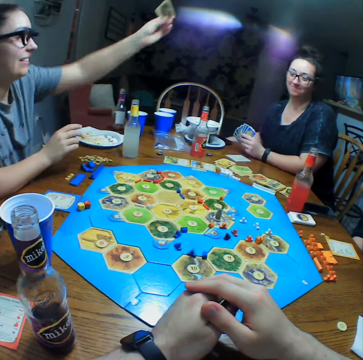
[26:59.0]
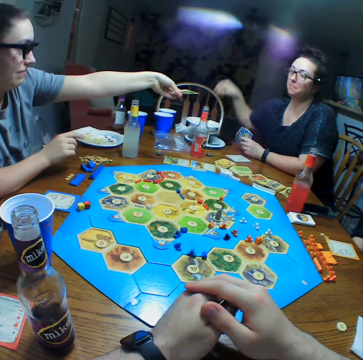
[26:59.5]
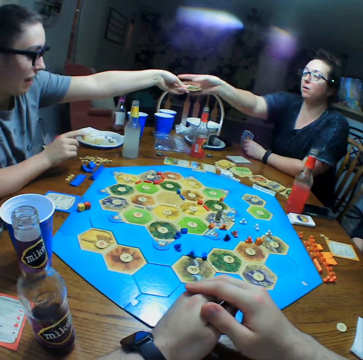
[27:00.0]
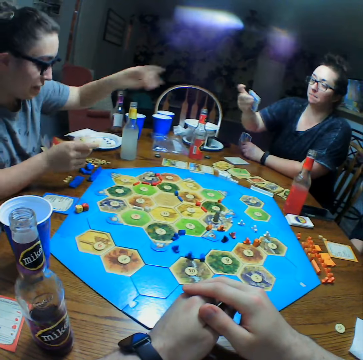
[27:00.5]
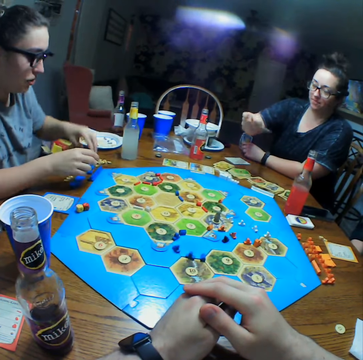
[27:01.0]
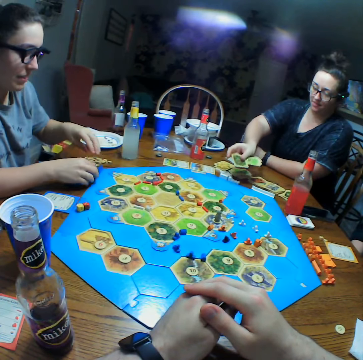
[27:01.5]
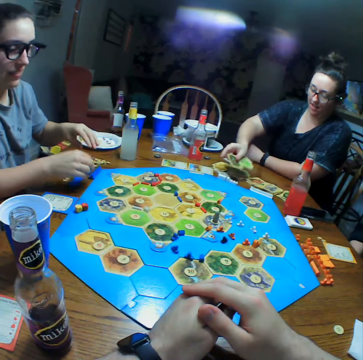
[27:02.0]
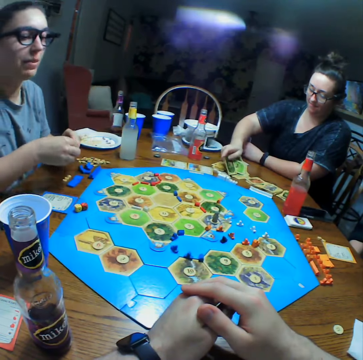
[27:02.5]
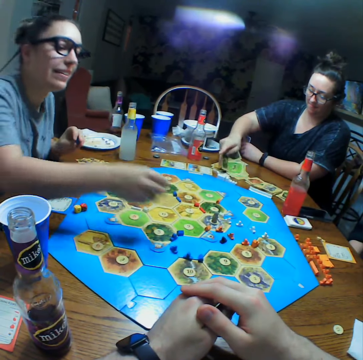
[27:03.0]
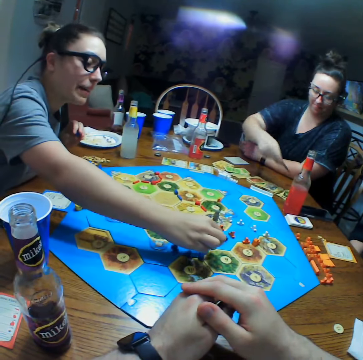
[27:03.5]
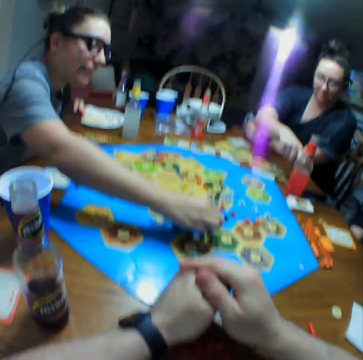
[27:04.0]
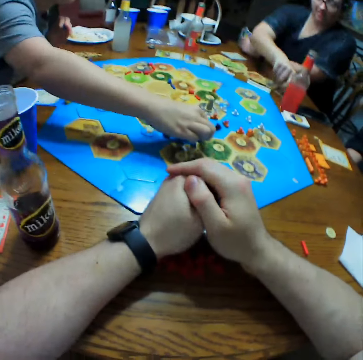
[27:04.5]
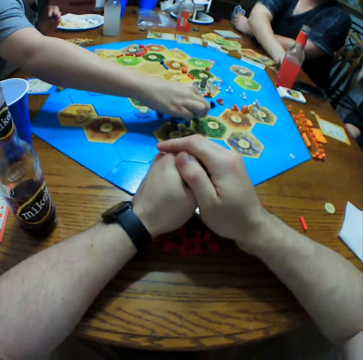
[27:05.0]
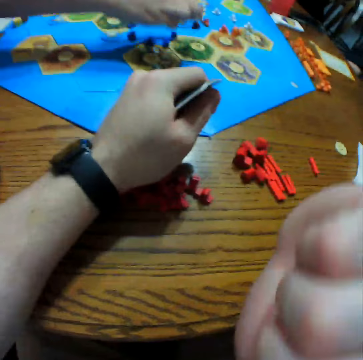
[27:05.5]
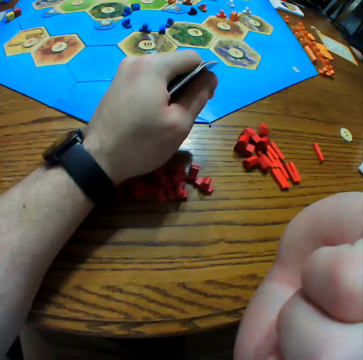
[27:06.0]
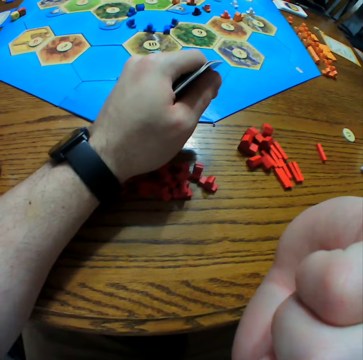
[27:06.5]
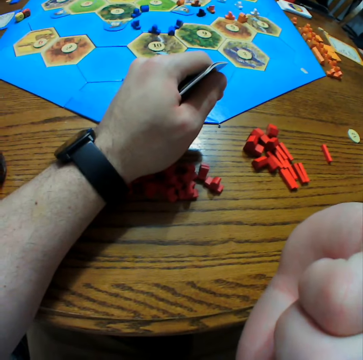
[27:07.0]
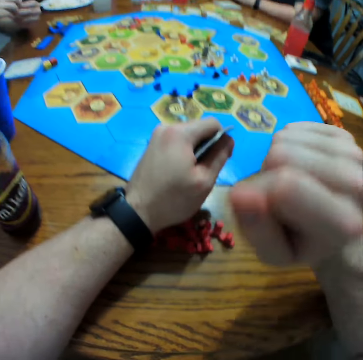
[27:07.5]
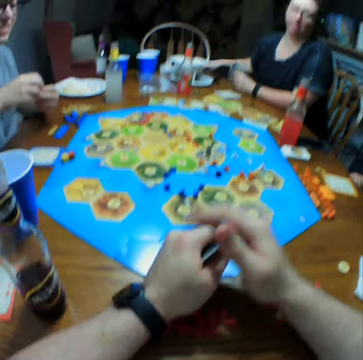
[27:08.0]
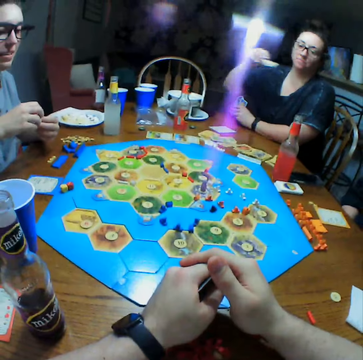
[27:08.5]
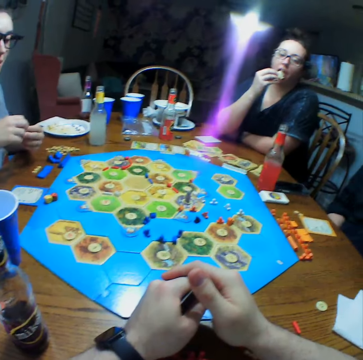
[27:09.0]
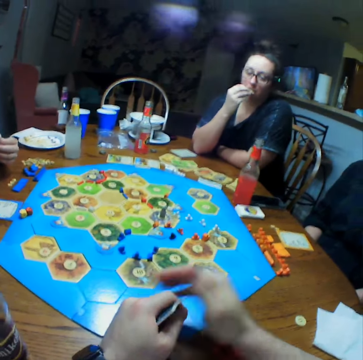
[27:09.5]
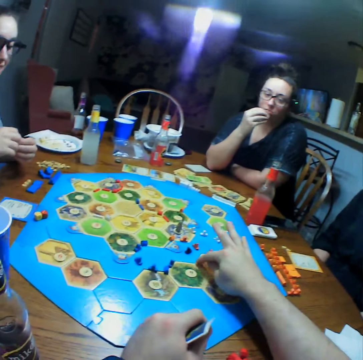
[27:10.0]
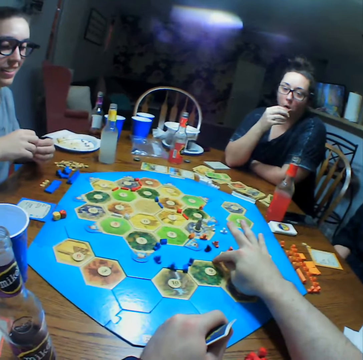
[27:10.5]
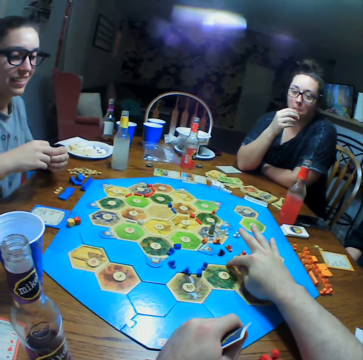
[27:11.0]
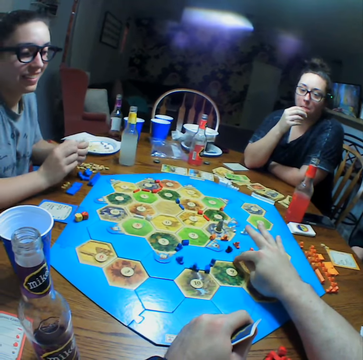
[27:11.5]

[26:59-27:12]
A person stretches the hand. Another person picks cards from the first person. A person puts the cards on the table. The first person picks dice. The camera wearer moves the hand. The other person eats crisps. The camera wearer touches the Monopoly board.

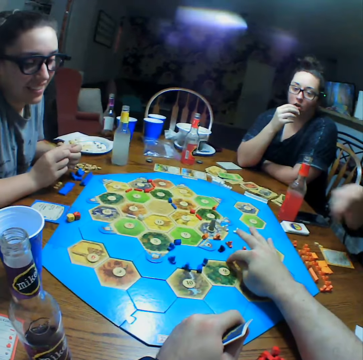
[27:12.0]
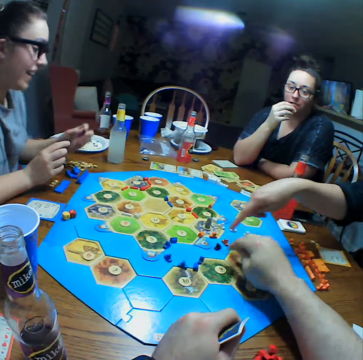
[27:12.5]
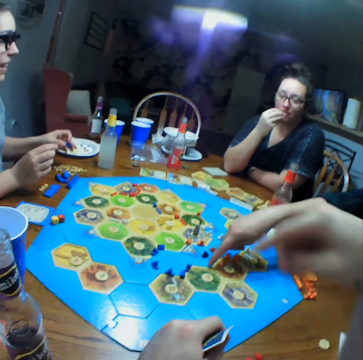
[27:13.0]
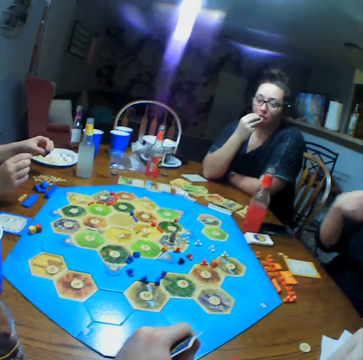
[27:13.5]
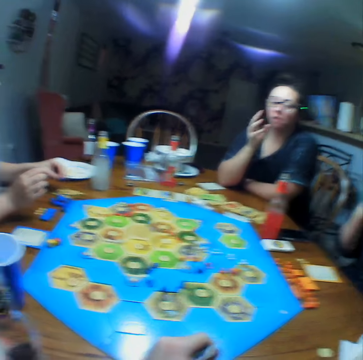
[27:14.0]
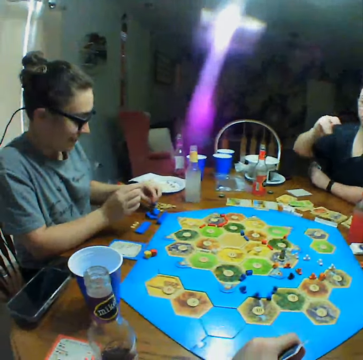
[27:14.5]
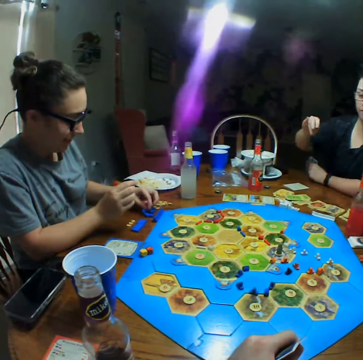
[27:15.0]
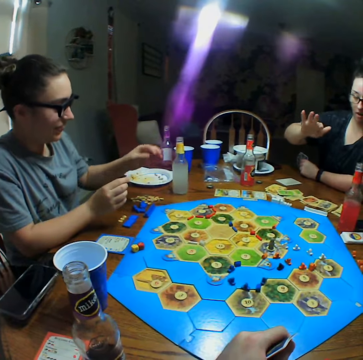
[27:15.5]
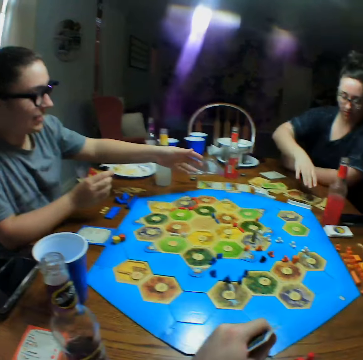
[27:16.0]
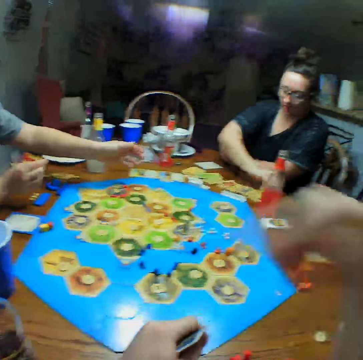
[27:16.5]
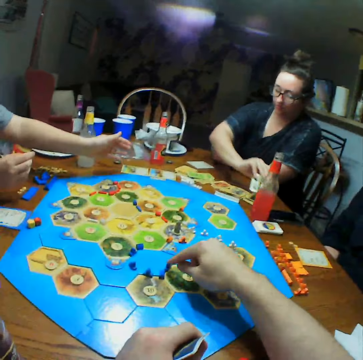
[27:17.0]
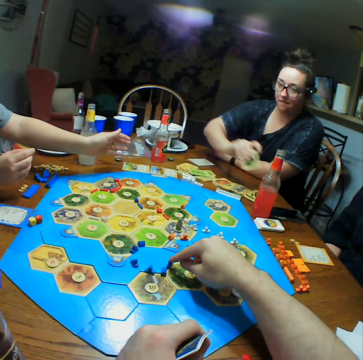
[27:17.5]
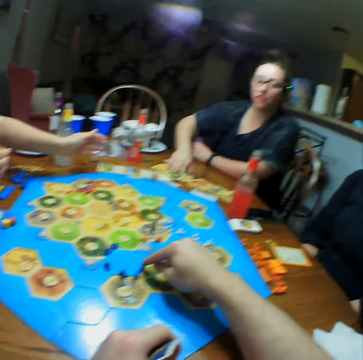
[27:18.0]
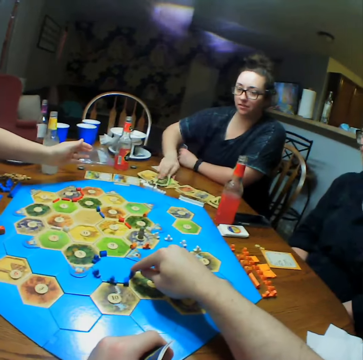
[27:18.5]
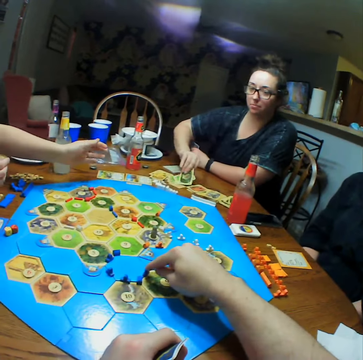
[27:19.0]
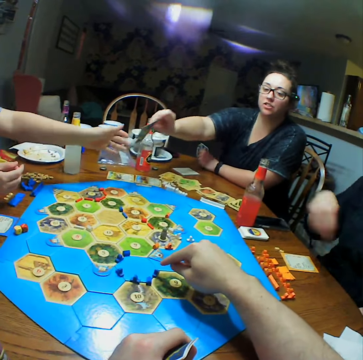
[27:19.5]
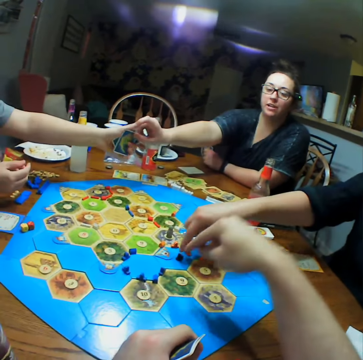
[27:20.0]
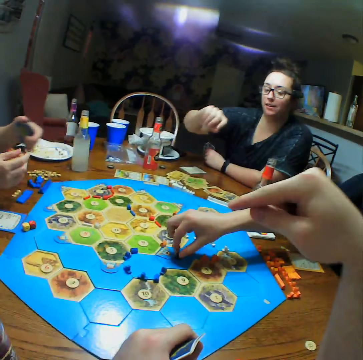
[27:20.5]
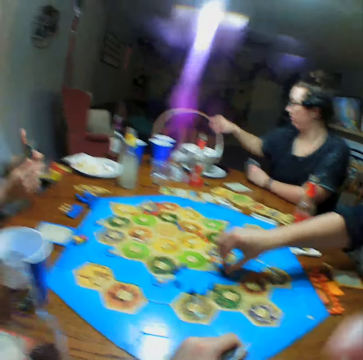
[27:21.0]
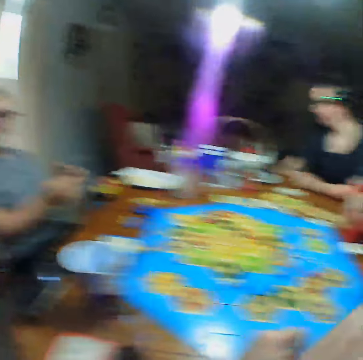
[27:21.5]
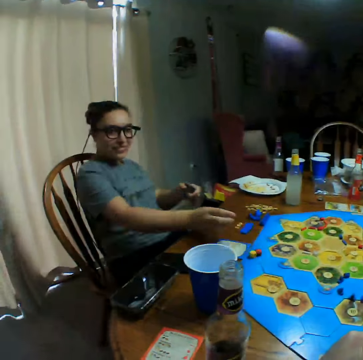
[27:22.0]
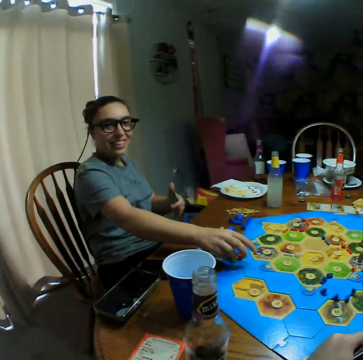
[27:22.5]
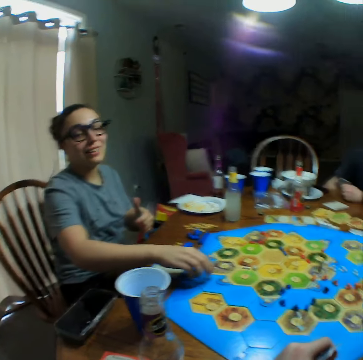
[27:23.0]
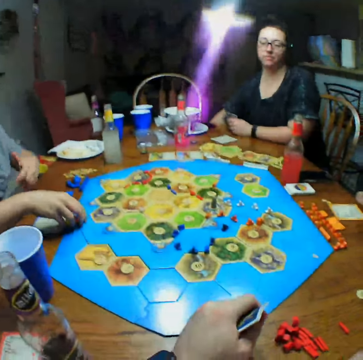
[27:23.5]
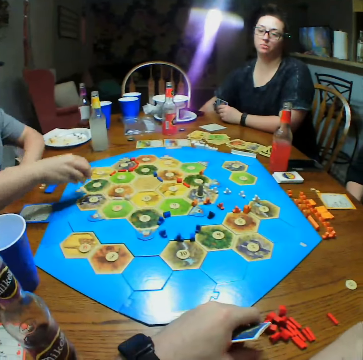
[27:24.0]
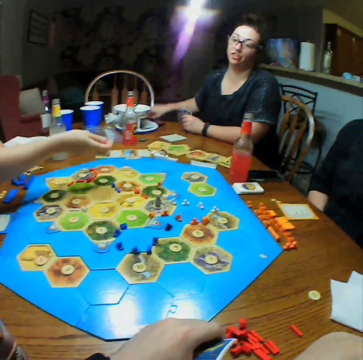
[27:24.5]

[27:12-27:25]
A person points at the die. Another person interacts with the camera wearer. The second person takes a card on the table. The camera wearer points at the die. The second person gives a third person a card. The first person points at the dice. The third person picks a card. The second person picks crisps. The third person takes the die on the table.

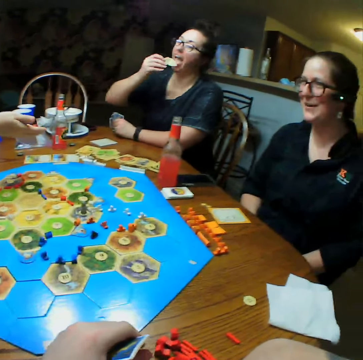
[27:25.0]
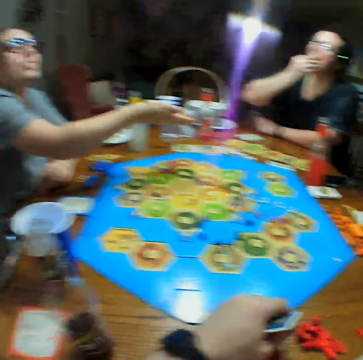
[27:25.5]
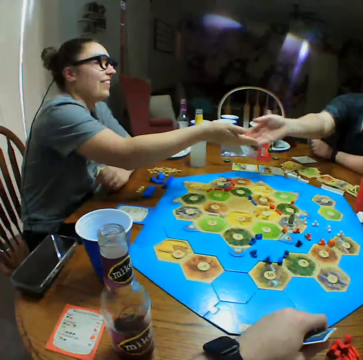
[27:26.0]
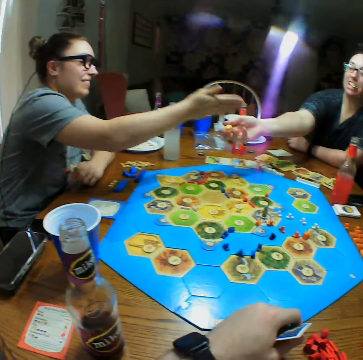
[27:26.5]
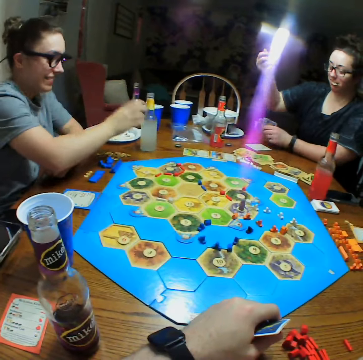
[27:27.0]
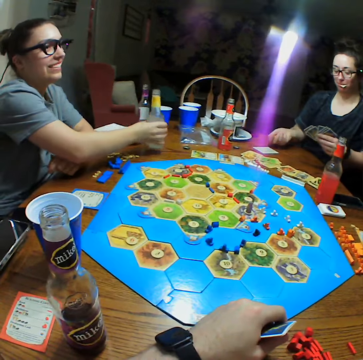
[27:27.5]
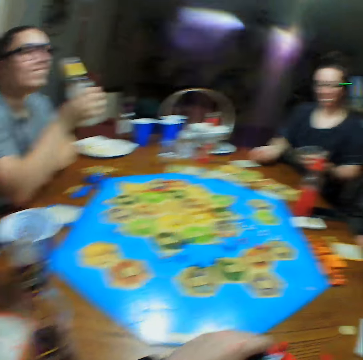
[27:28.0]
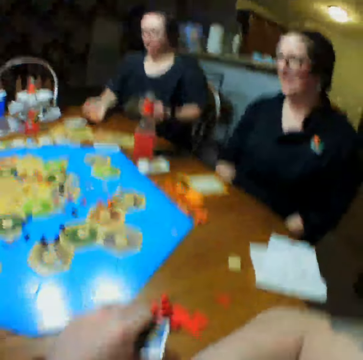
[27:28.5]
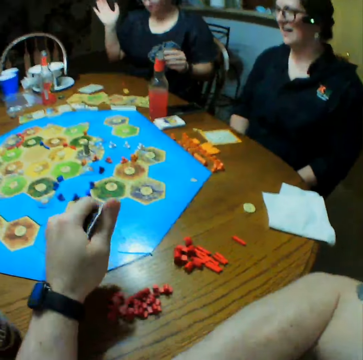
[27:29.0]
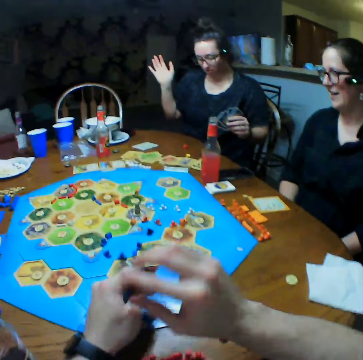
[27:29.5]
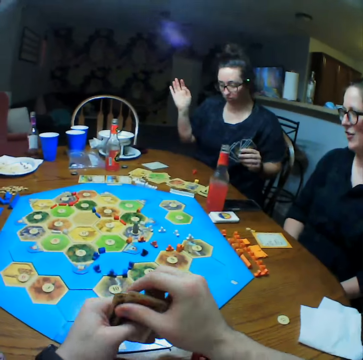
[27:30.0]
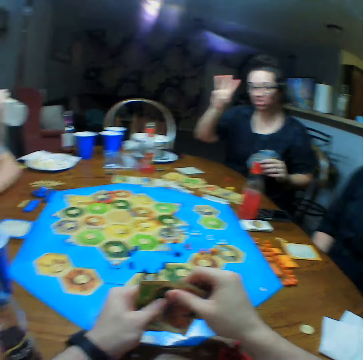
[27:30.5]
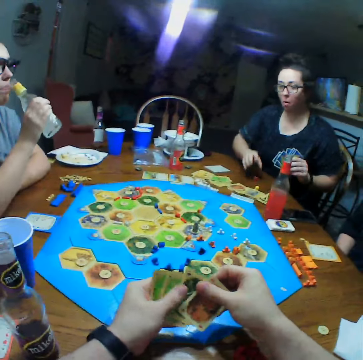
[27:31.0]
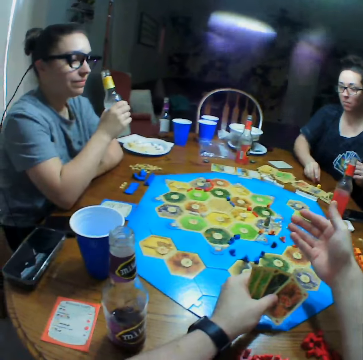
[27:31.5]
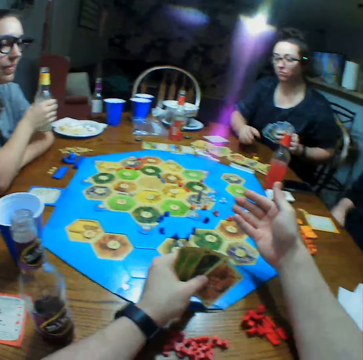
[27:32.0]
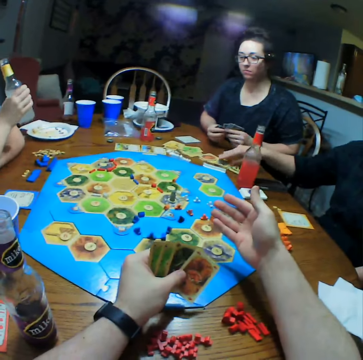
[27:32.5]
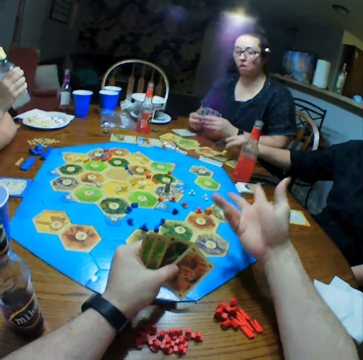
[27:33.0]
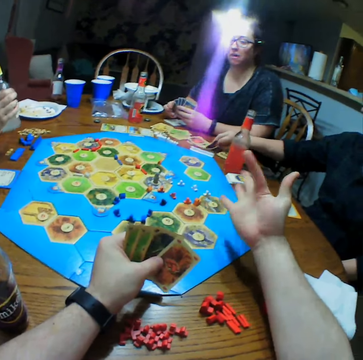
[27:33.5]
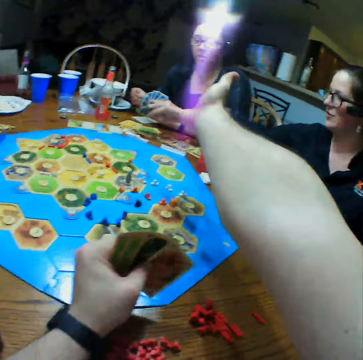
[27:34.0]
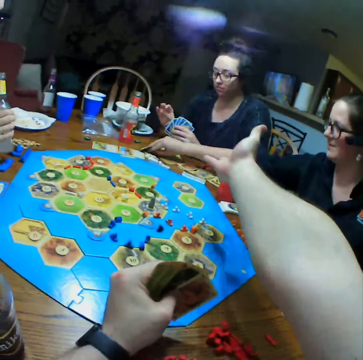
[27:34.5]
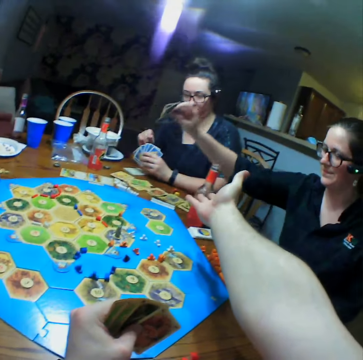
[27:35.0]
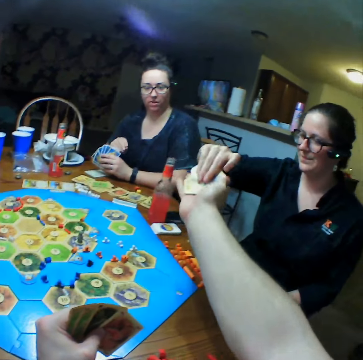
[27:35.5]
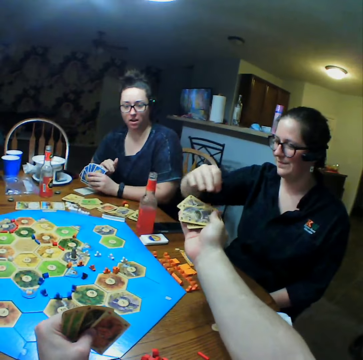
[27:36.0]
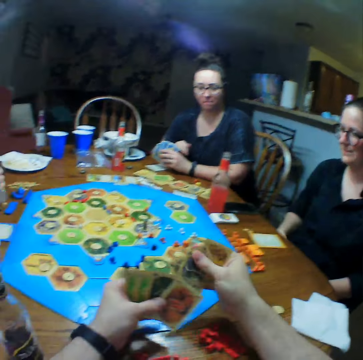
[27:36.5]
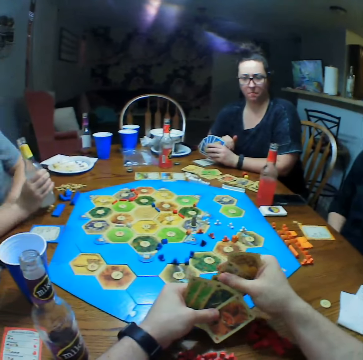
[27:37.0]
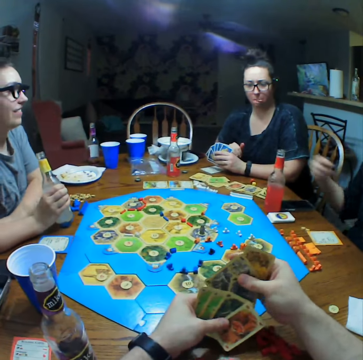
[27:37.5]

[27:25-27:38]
A person eats crisps. Another person gives the first person a die. The first person takes the die. The second person takes a drink. The first person throws the die on the table. The camera wearer moves the hand. The first person waves. The camera wearer selects cards. A third person takes a card on the table. The camera wearer straightens the hand. The third person gives the card to the camera wearer. The camera wearer takes the card.
